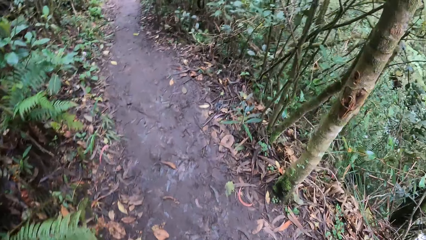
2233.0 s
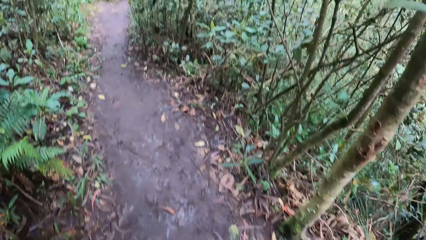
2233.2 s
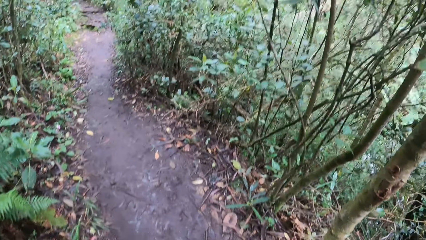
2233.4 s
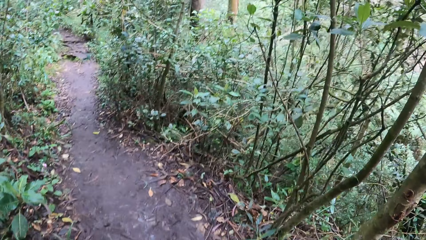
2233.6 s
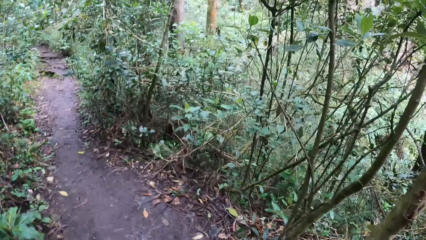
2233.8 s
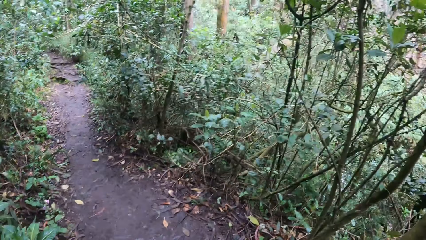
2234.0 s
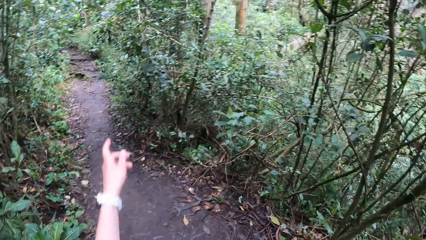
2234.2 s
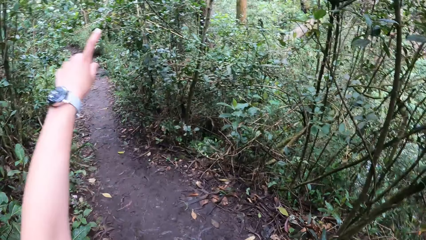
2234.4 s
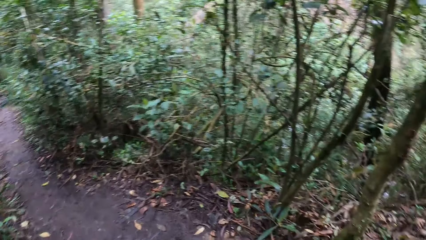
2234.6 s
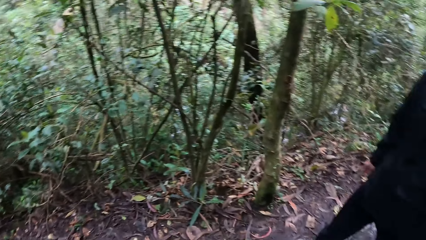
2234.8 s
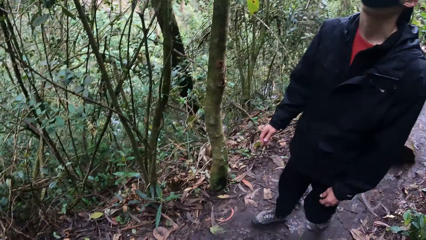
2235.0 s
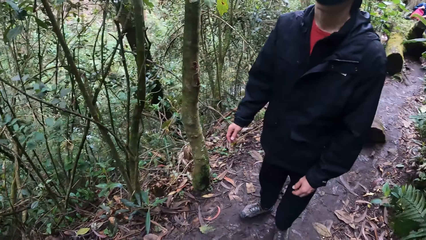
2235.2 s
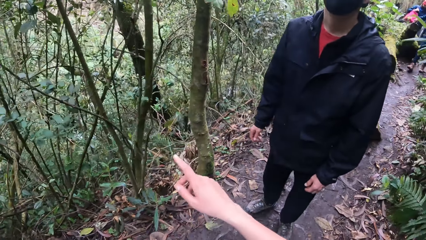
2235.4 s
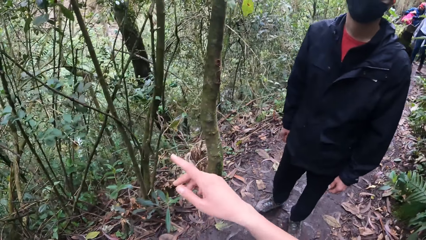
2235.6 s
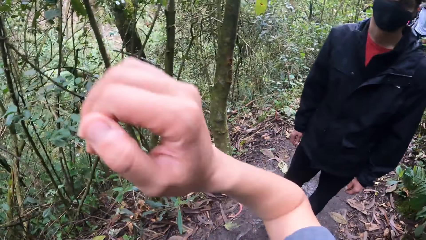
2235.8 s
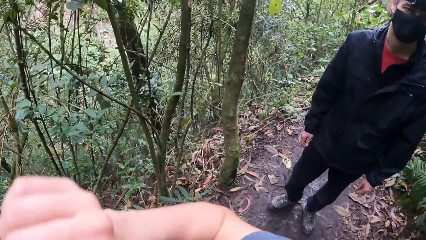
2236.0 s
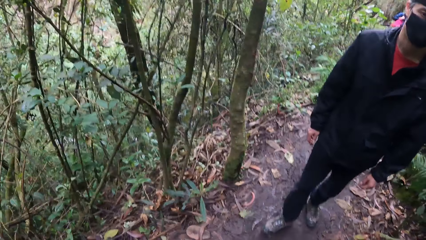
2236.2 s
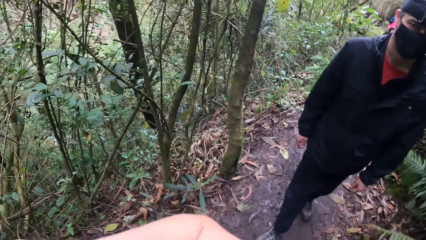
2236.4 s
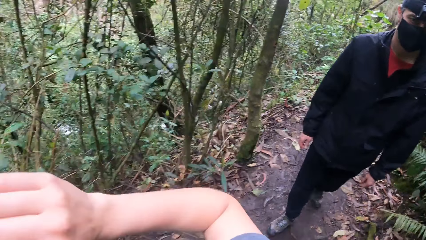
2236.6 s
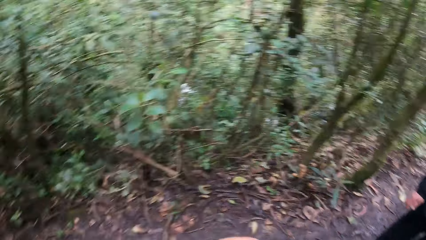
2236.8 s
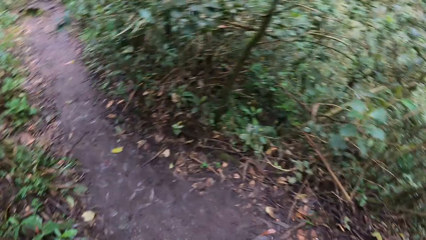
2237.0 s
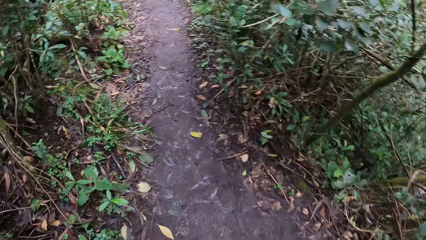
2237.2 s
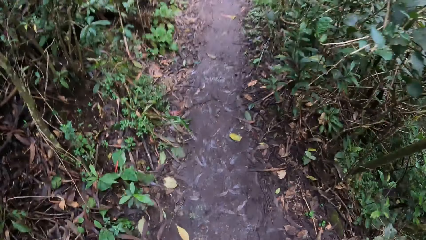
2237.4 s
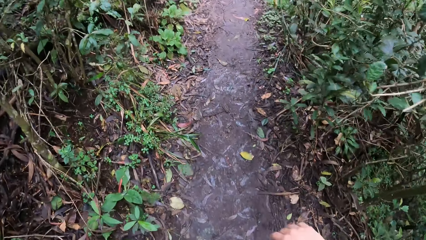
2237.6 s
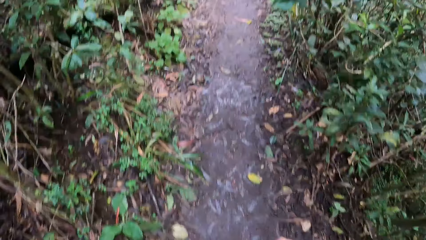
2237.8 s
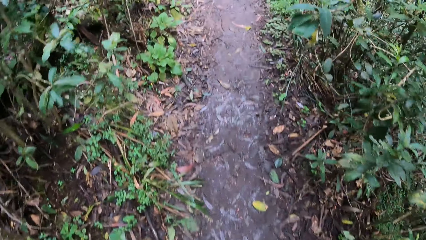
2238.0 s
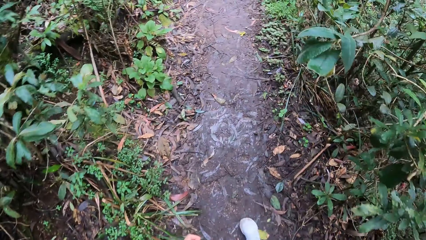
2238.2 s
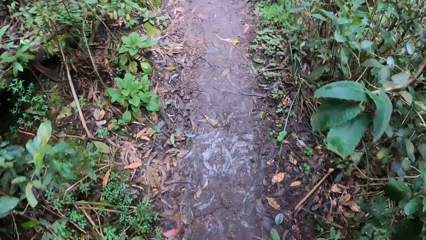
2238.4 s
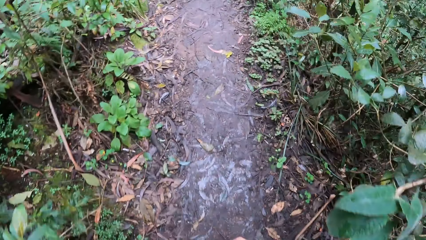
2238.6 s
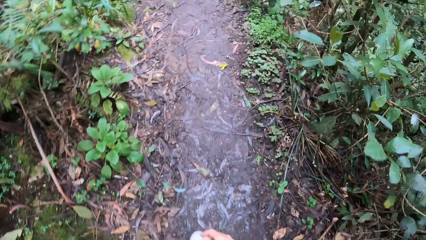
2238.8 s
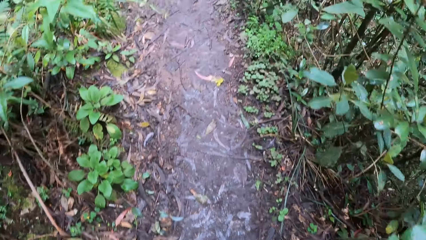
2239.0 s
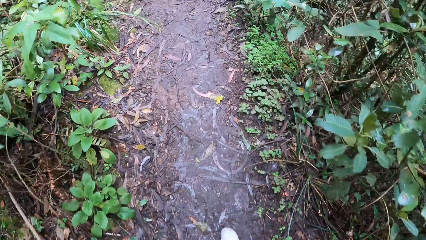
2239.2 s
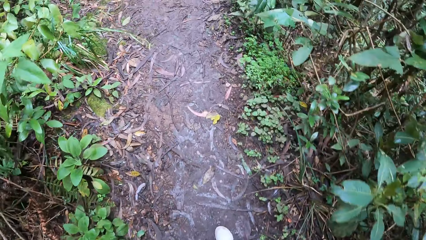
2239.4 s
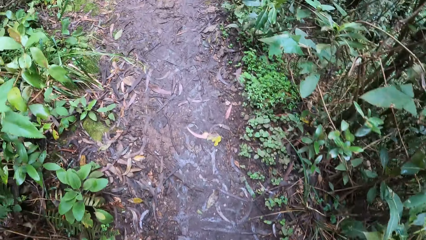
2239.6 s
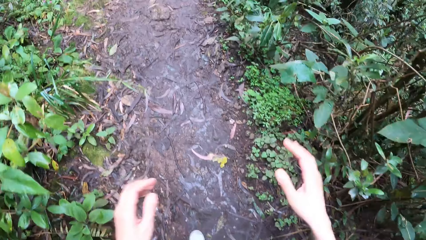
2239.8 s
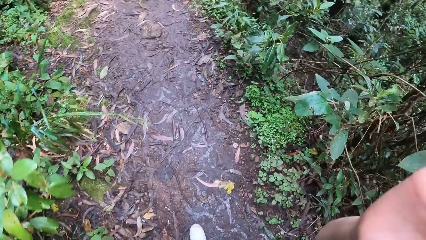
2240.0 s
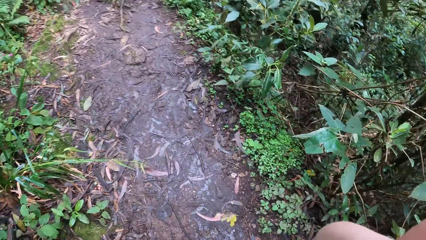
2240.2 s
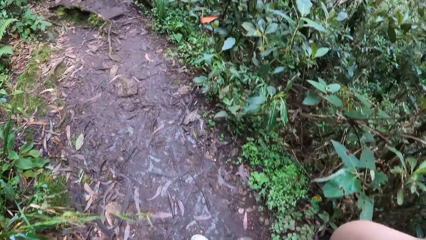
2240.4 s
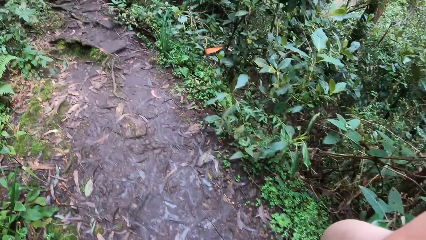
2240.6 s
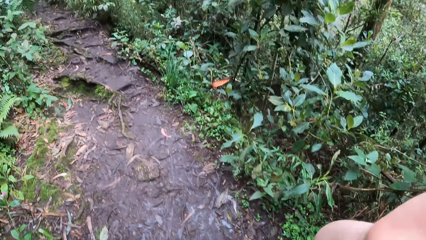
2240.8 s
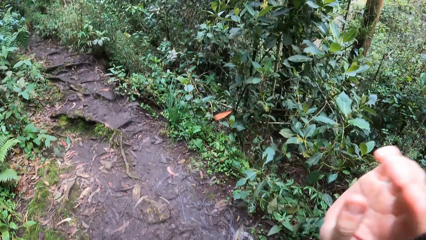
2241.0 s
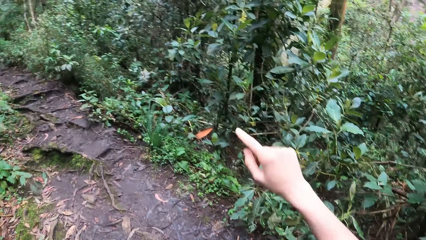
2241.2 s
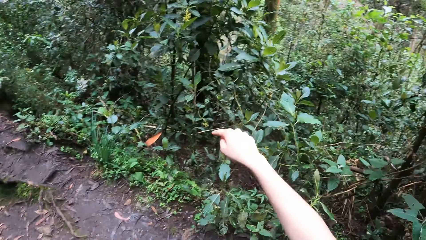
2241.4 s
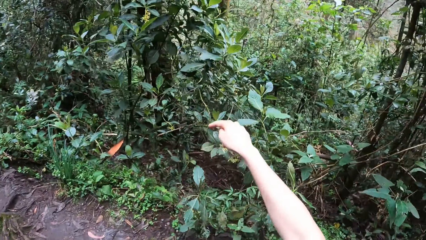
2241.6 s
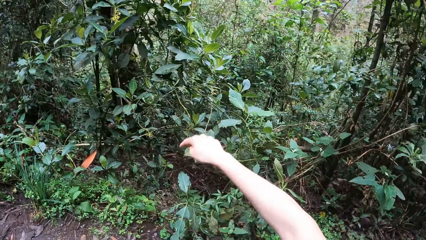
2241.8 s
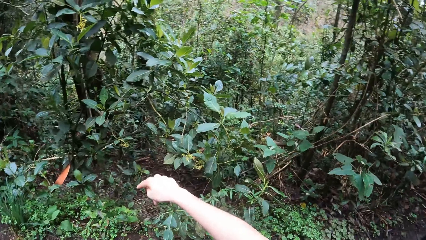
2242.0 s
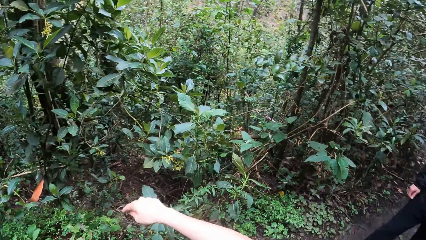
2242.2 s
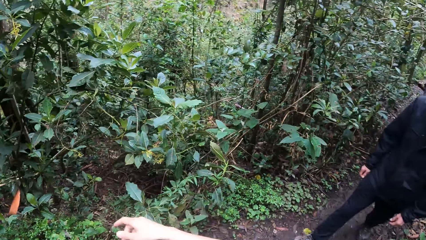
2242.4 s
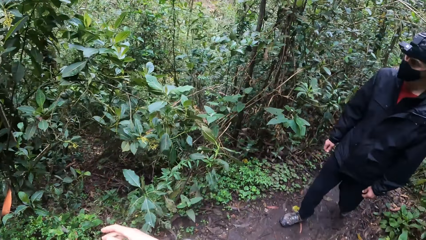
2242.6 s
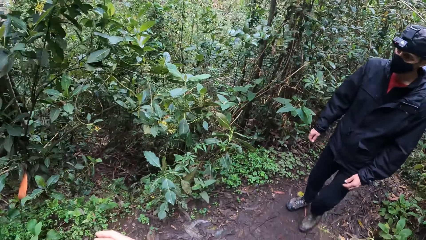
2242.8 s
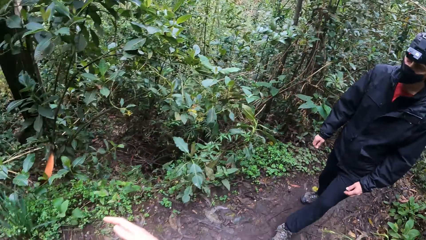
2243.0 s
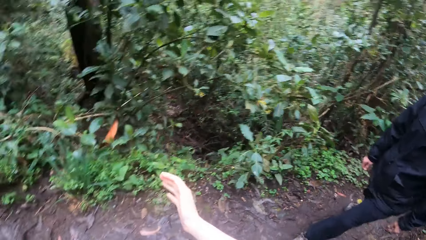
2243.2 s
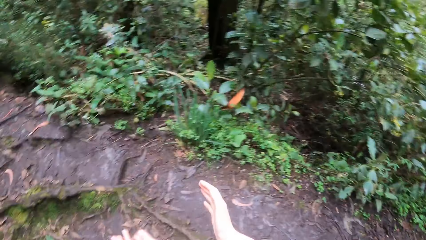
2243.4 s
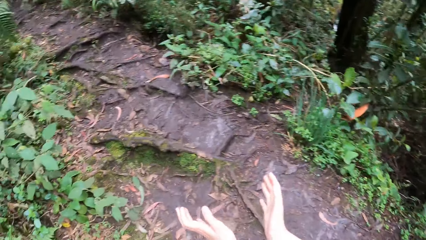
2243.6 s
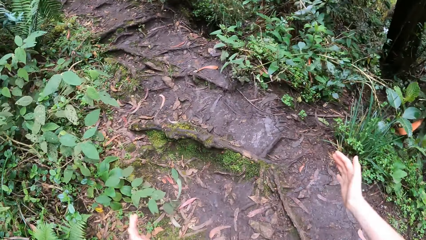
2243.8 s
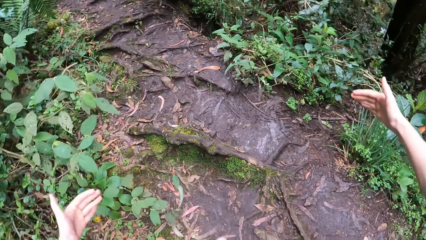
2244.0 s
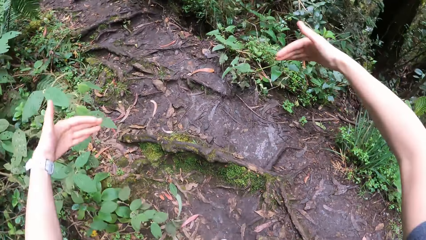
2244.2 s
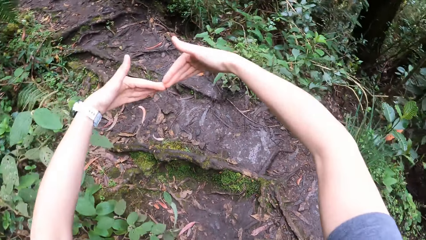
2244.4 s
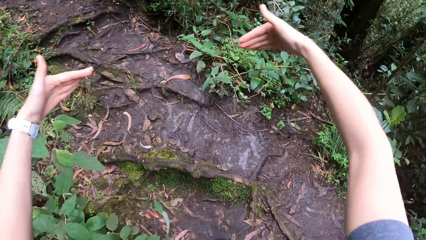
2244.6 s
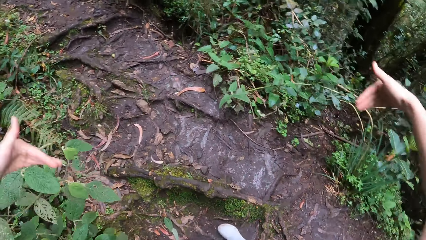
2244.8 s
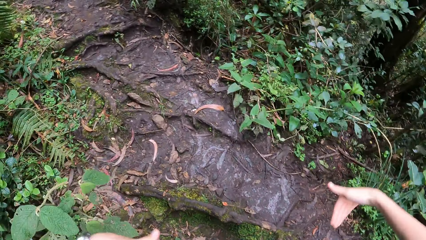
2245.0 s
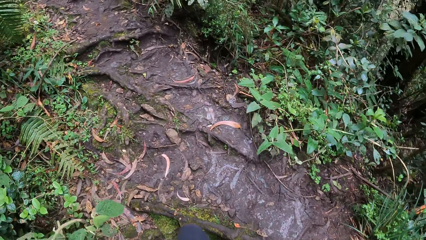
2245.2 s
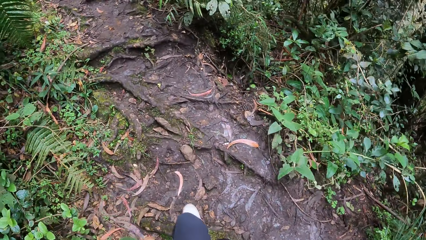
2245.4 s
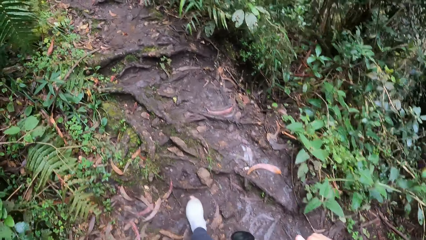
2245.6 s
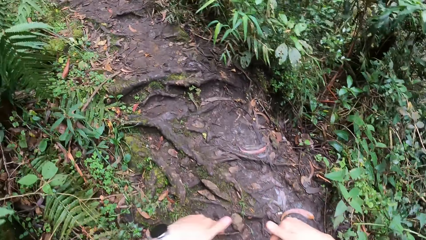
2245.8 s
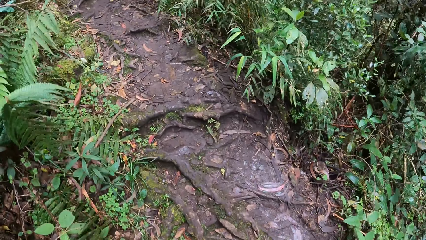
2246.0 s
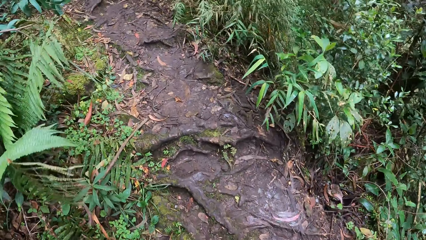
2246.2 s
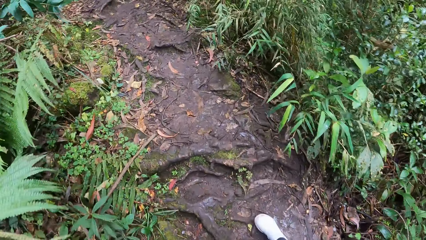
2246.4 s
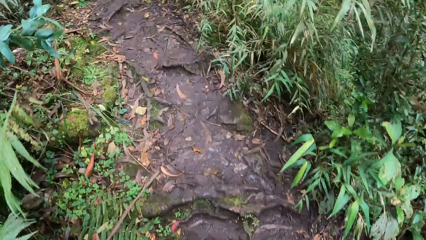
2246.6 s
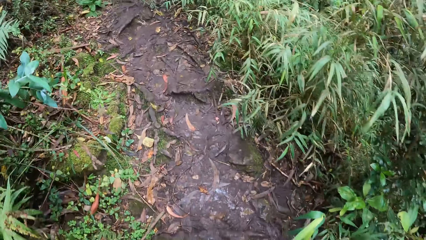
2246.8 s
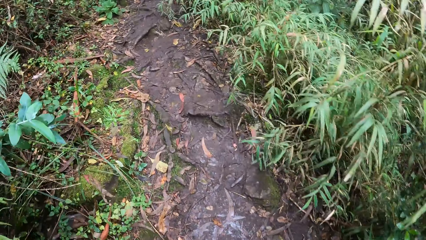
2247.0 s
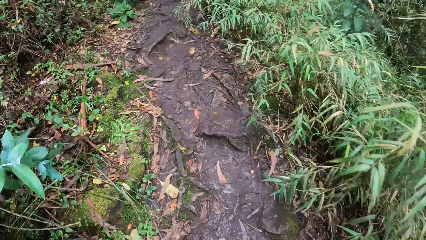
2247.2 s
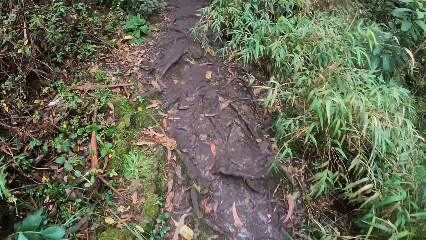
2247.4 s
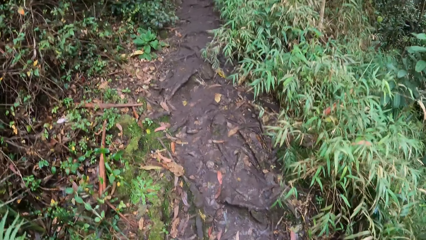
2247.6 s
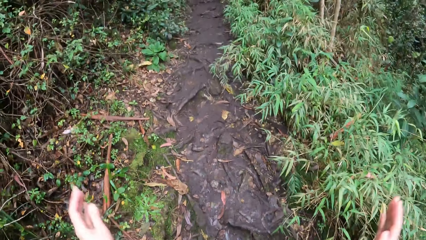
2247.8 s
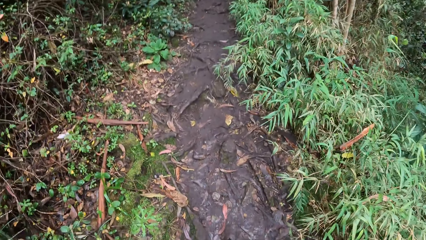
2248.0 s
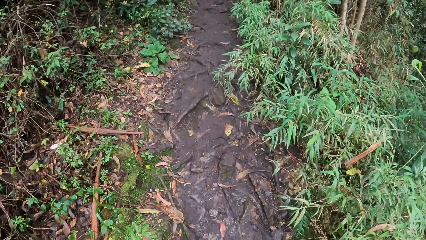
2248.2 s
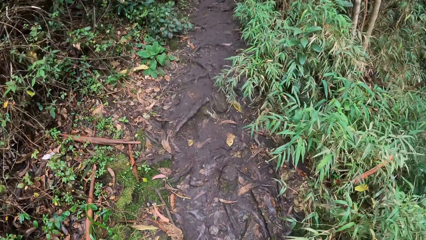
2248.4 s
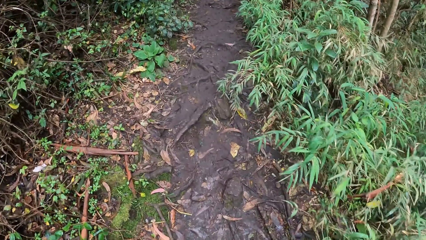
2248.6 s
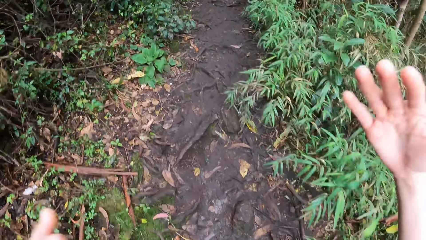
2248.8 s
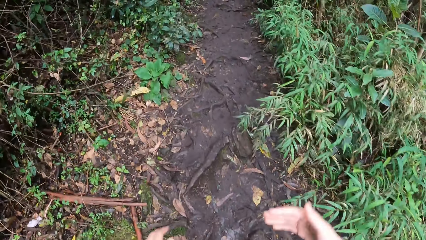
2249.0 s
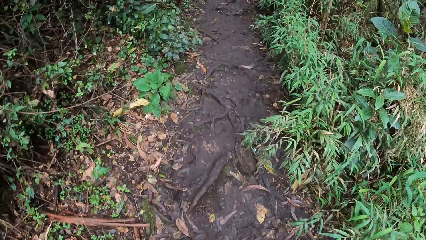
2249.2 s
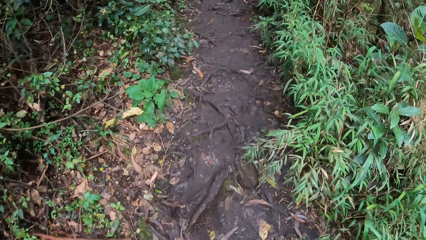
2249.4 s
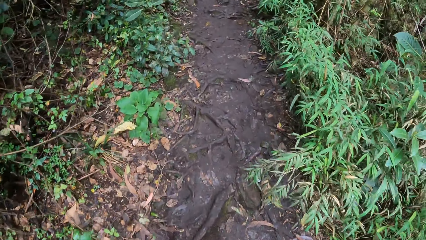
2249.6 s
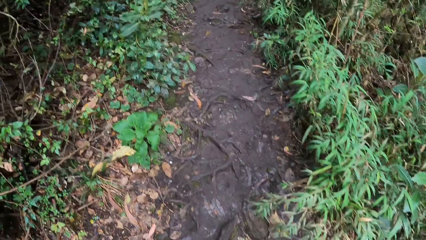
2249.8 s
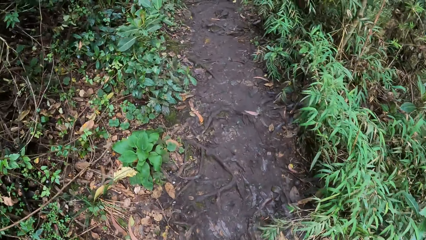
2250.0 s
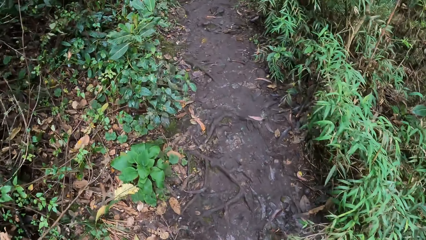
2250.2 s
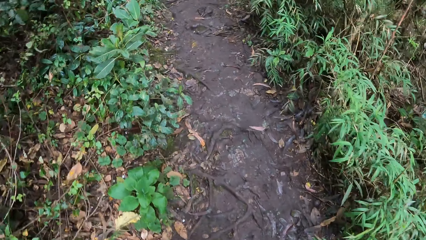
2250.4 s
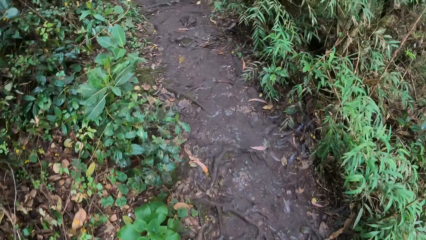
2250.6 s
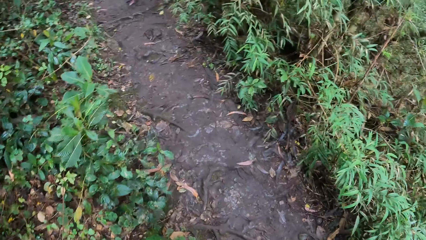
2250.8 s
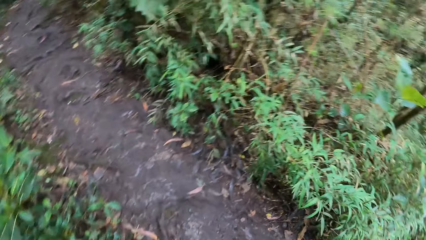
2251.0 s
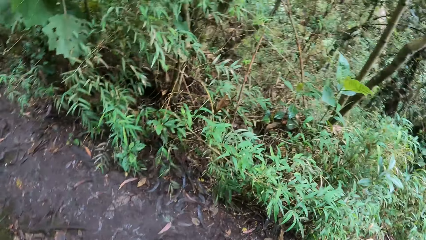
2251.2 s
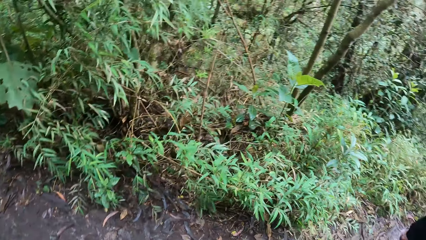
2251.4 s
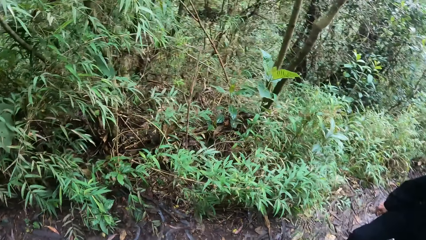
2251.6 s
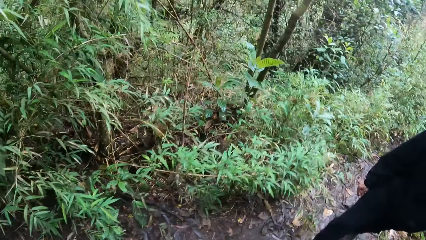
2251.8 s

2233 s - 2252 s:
The camera wearer interacts with the man. They point at something. They look around. They walk in a path. They adjust the camera with both hands. They point at something with the right hand. They interact with the man. They move both hands. They walk in a path. They move both hands. They walk in a path.
